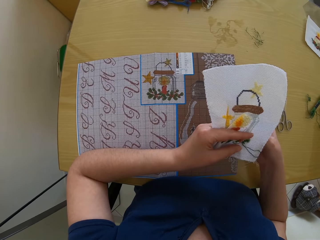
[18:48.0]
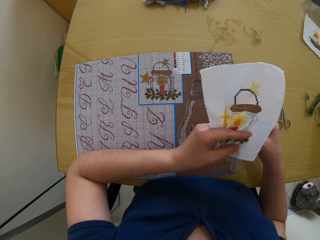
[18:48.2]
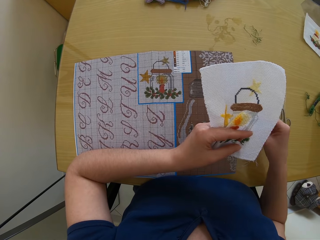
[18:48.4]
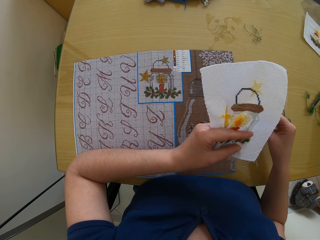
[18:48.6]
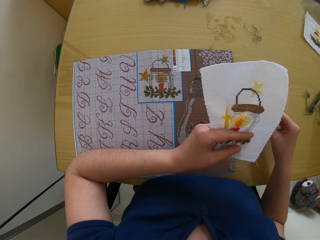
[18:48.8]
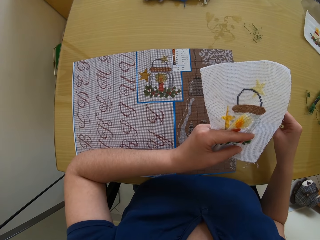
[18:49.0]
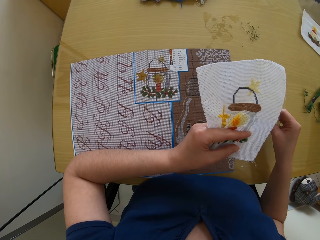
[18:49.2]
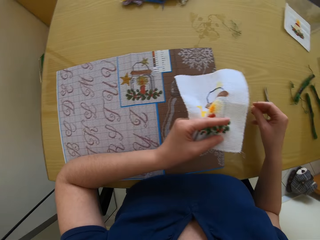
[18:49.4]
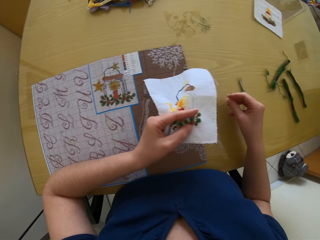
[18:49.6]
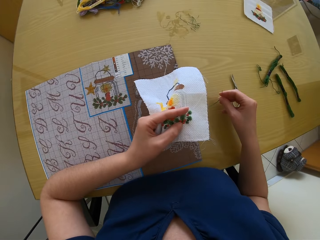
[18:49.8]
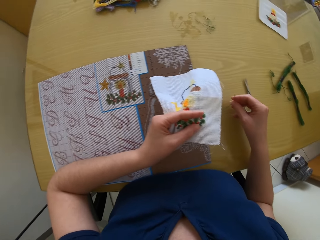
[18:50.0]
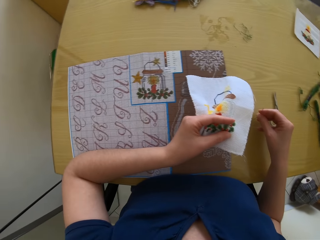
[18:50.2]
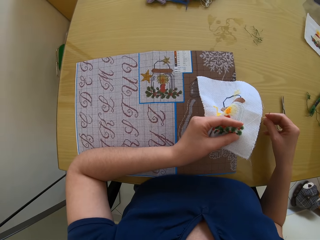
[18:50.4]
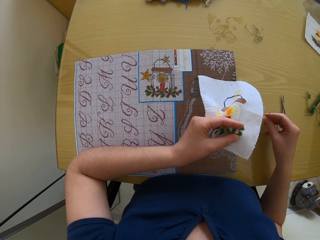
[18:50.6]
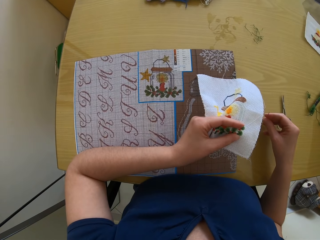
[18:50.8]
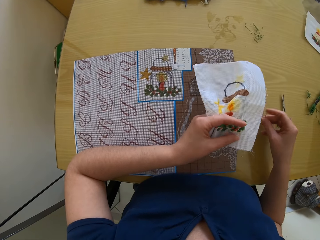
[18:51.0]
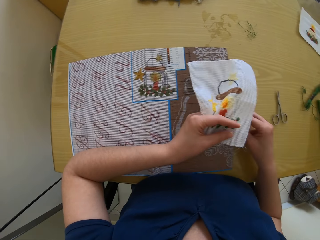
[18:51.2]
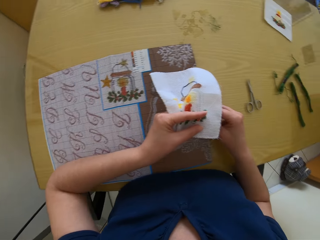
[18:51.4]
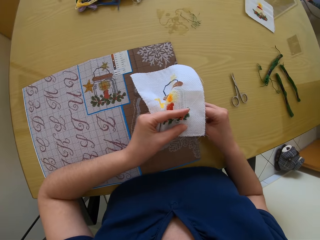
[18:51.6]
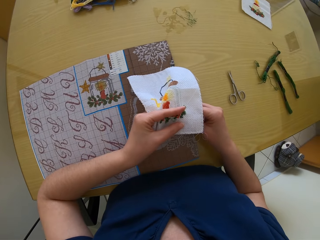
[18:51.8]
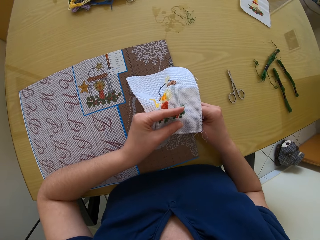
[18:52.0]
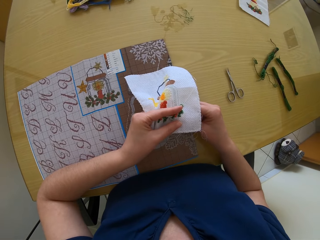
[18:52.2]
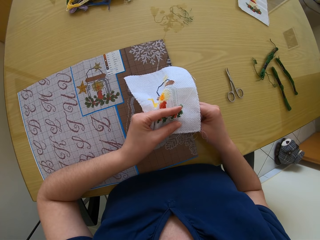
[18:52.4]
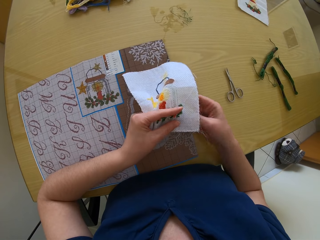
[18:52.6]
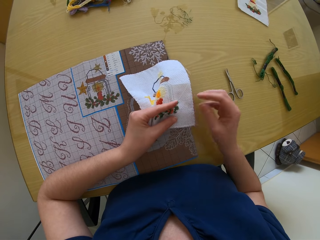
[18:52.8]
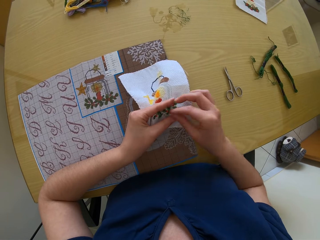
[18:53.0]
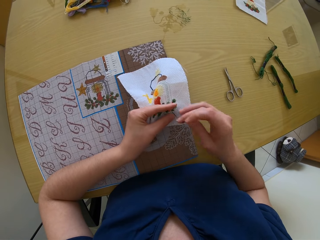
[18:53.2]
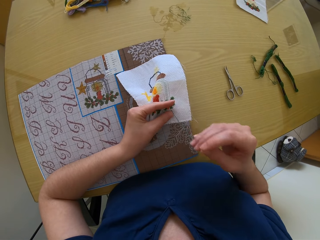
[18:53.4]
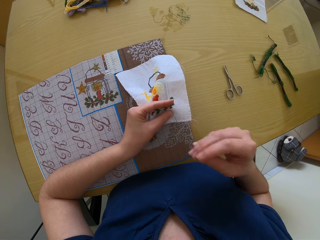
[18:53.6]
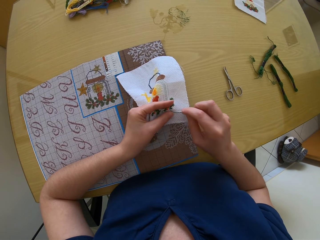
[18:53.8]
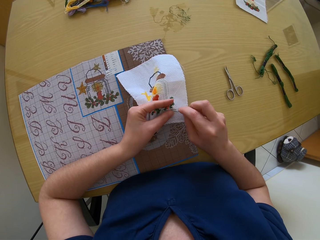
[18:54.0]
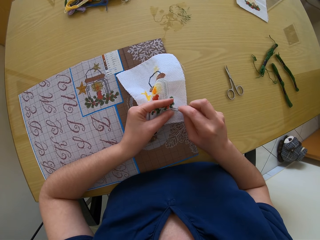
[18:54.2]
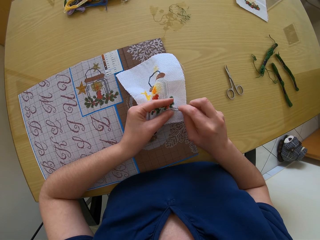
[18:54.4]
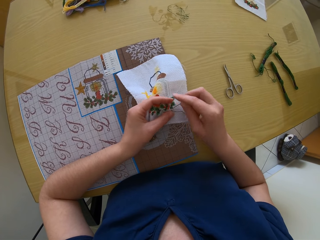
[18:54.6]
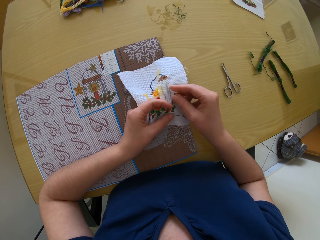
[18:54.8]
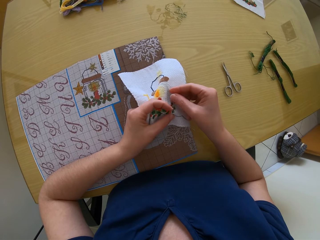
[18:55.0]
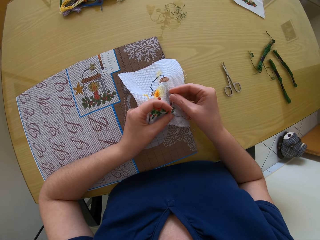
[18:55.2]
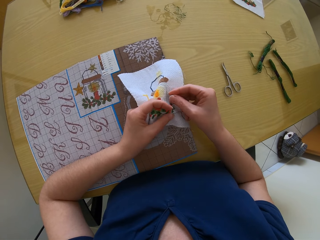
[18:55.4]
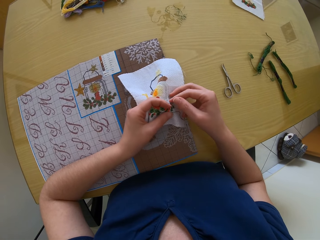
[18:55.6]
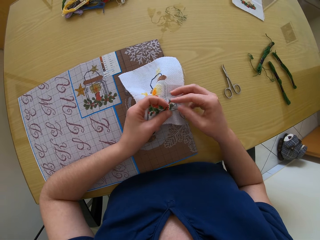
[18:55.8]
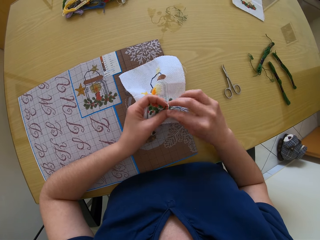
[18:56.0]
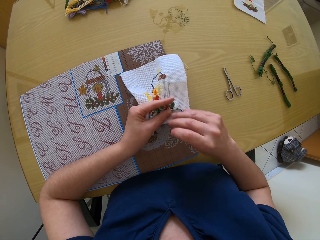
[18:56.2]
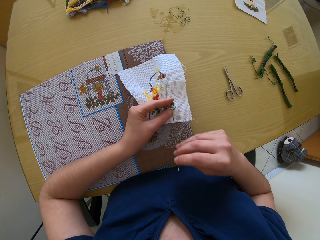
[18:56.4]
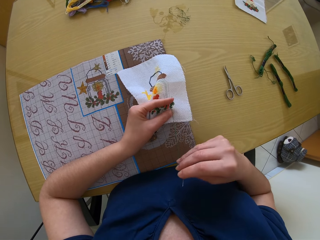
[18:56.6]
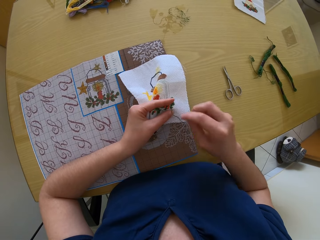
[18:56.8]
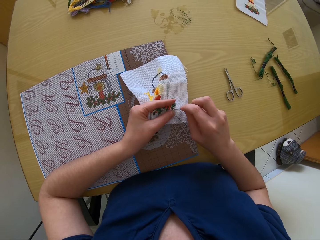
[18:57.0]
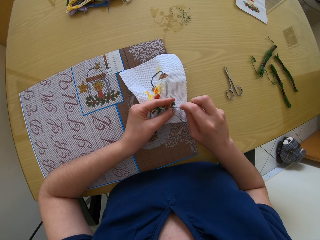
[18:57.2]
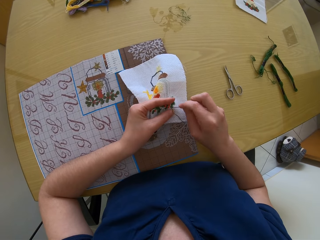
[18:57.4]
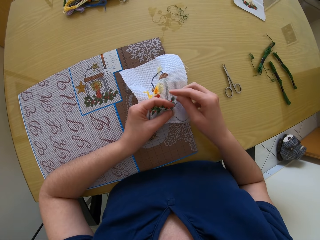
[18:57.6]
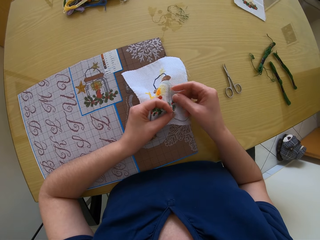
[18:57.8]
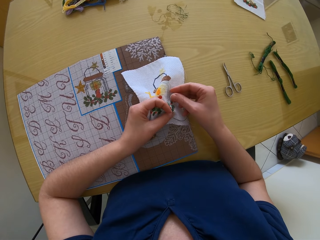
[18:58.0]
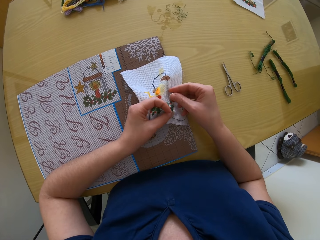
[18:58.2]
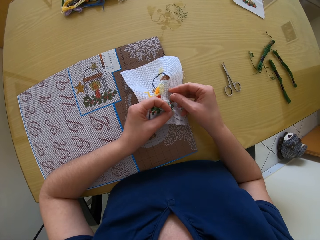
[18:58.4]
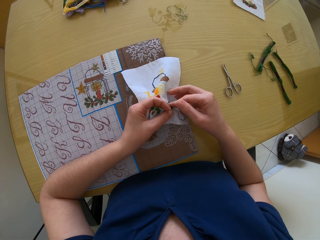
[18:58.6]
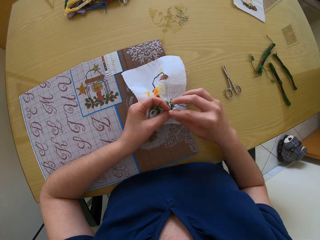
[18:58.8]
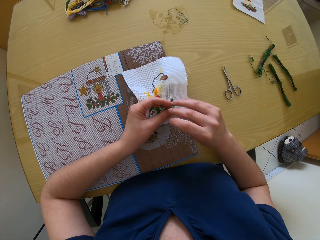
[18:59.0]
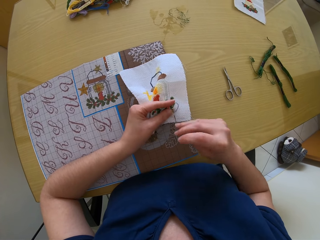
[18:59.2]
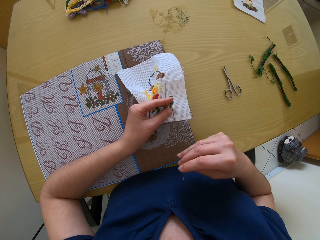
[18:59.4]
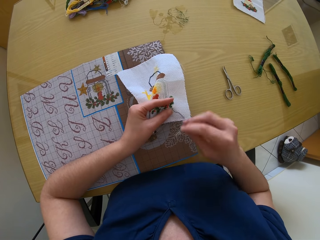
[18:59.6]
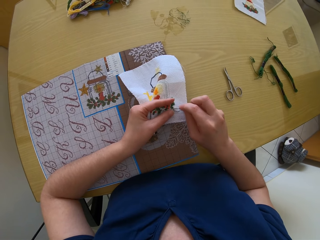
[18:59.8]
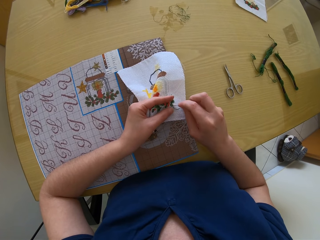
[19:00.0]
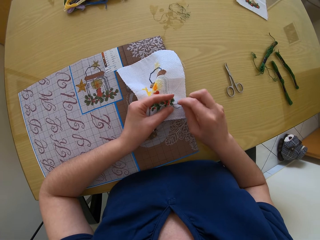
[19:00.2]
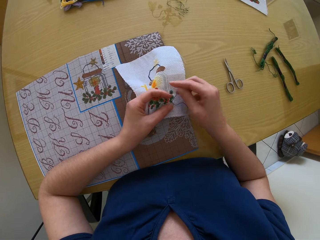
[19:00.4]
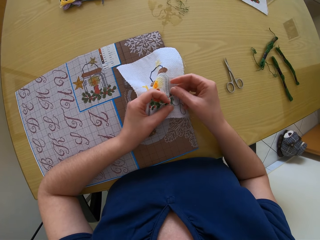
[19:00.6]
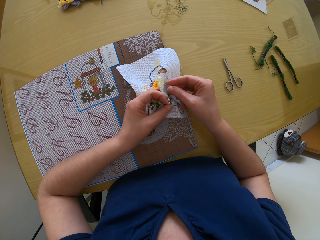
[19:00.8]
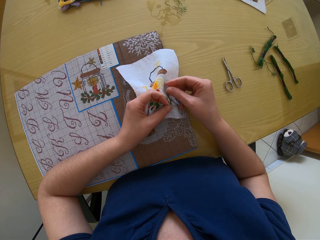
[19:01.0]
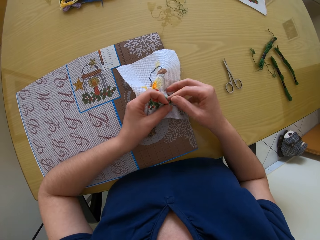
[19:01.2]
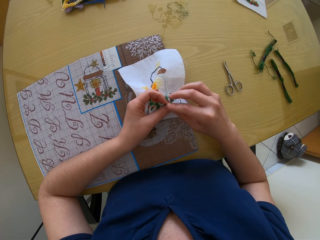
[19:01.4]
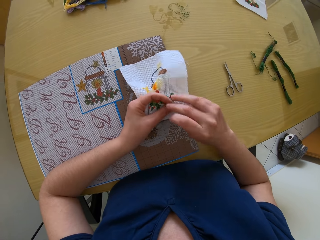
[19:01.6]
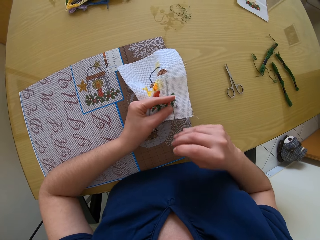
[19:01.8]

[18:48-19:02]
The camera wearer pulls sewing thread. They put a needle on the cloth. They pull the sewing thread. They put the needle on the cloth. They pull the sewing thread. They put the needle on the cloth. They pull the sewing thread. They put the needle on the cloth.

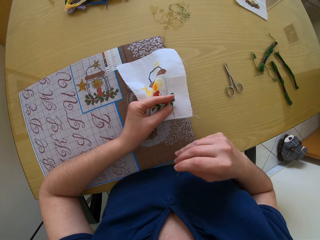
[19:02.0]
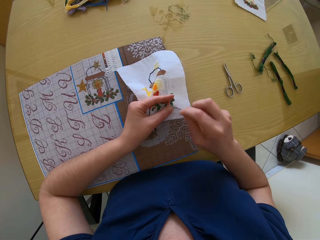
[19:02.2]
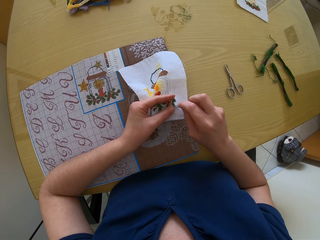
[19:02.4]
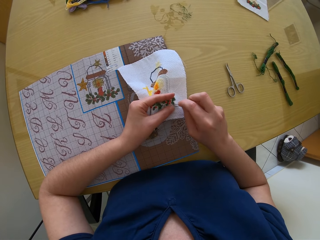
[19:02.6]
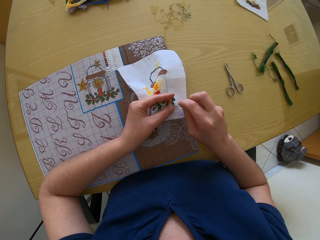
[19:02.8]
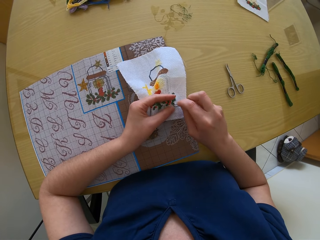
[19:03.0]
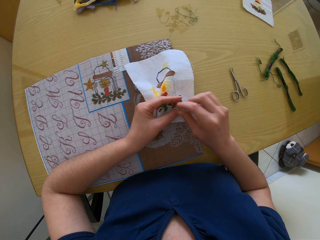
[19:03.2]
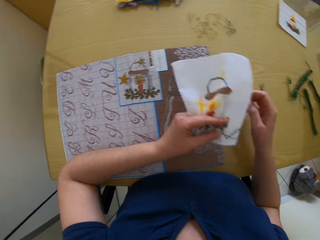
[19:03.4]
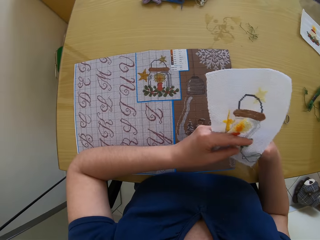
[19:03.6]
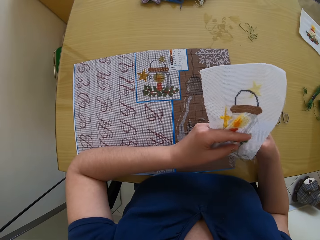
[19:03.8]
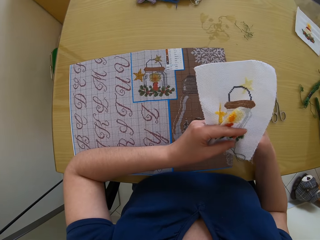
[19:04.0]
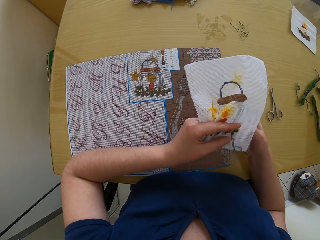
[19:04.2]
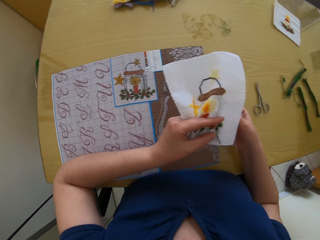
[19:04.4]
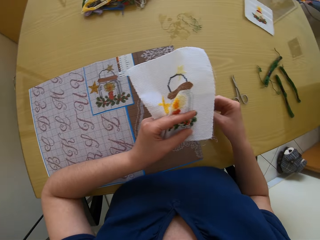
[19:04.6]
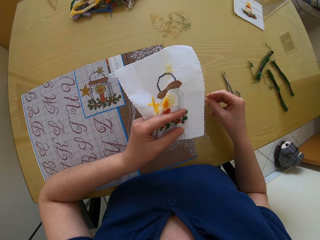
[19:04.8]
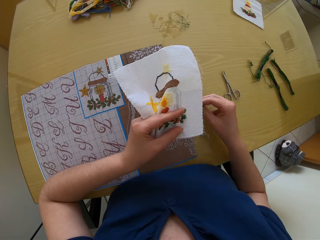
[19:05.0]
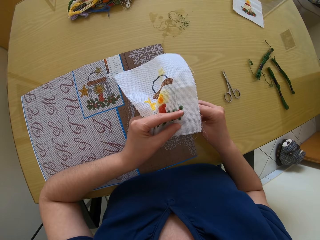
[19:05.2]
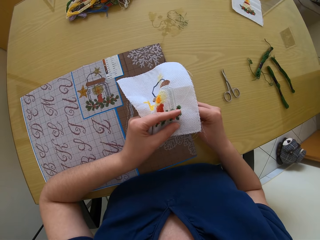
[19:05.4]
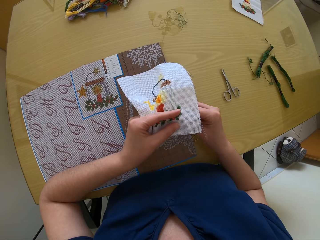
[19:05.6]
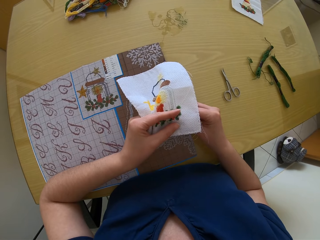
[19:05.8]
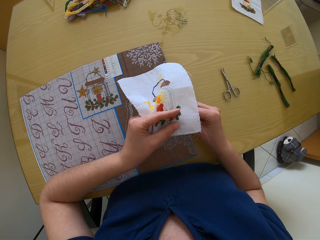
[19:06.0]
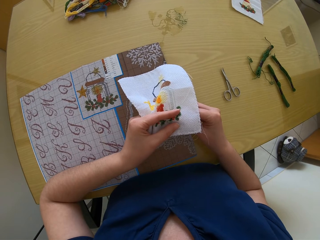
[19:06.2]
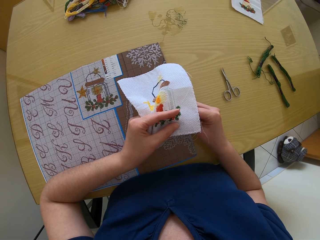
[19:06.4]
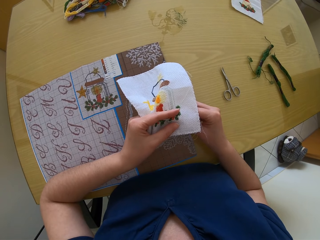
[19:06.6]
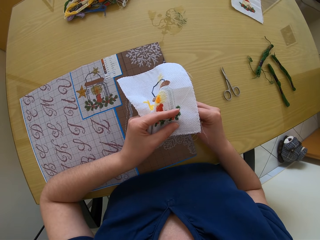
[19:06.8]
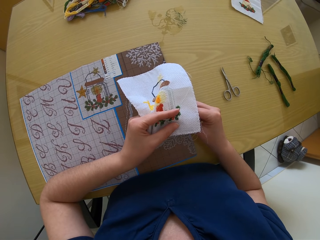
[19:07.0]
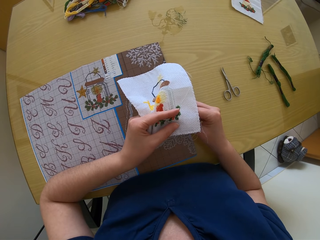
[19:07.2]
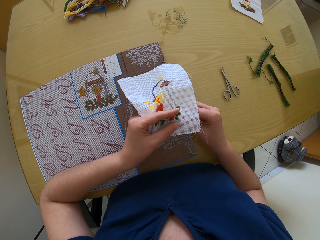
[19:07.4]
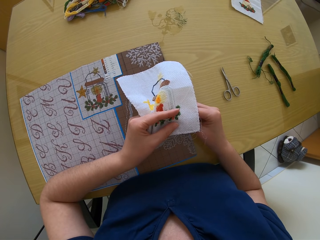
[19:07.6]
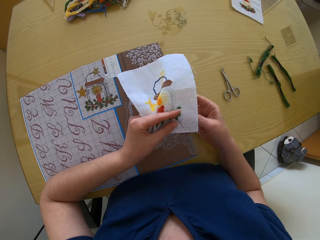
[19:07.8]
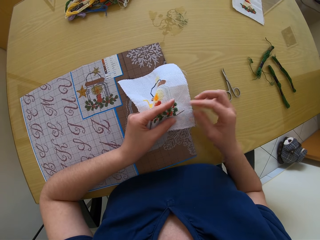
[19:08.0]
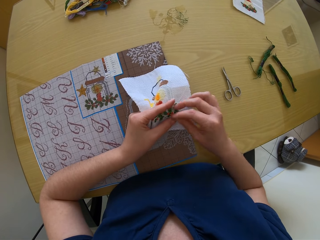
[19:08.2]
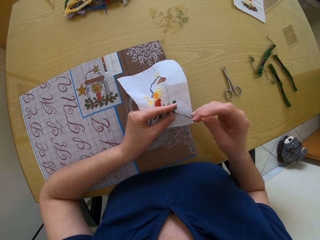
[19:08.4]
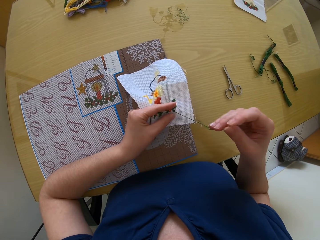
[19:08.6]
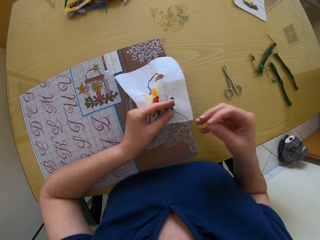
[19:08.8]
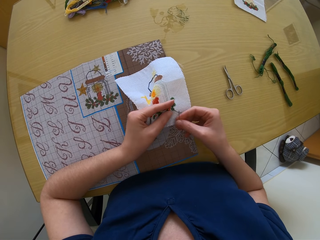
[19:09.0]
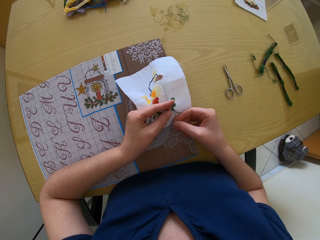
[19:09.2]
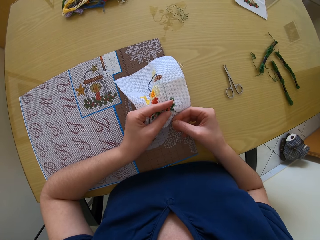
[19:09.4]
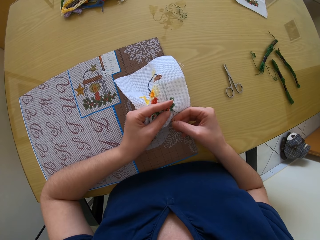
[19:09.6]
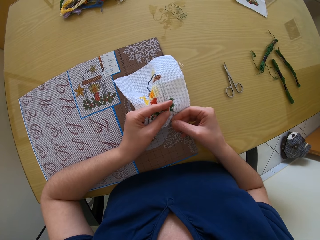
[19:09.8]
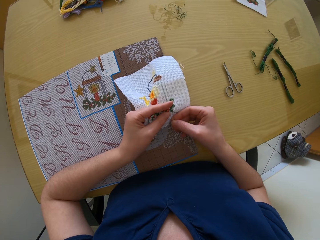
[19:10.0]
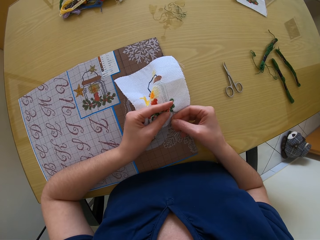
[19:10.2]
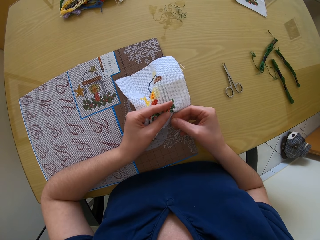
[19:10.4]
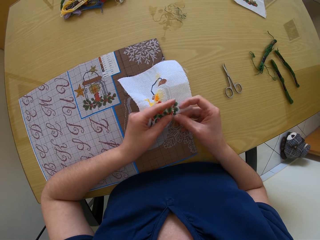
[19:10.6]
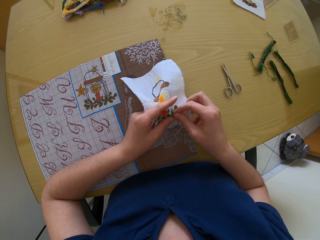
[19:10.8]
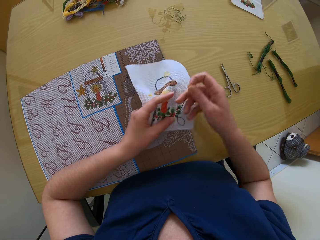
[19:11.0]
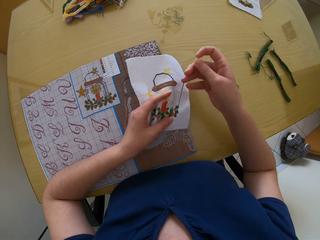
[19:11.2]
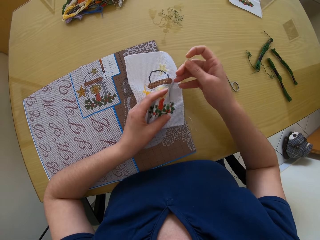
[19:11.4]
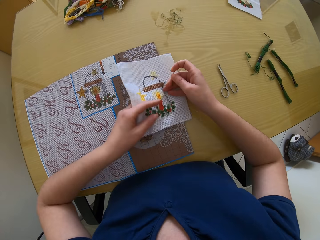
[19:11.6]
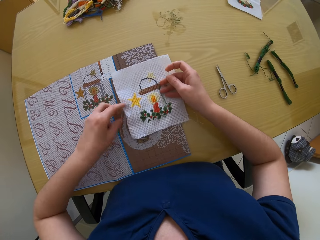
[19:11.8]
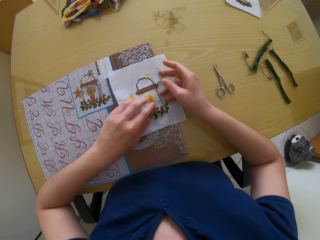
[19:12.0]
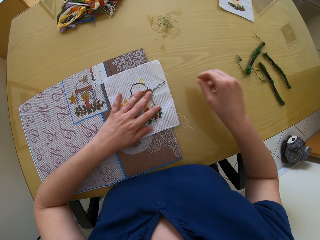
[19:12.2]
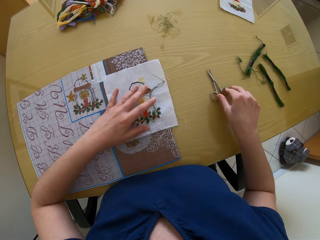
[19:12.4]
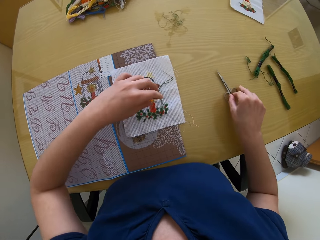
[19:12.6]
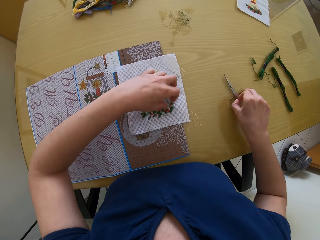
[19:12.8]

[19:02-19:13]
The camera wearer pulls sewing thread. She puts a needle on the cloth. She pulls the sewing thread. She puts the needle on the cloth. She pulls the sewing thread. She puts the needle on the cloth. She pulls the sewing thread. She drops the embroidery on a work table with both hands. She drops the needle in her right hand on the embroidery. She takes scissors on the work table with her right hand.
